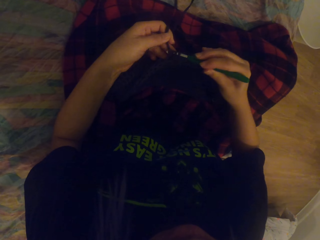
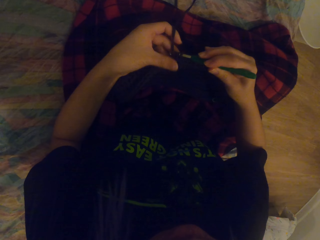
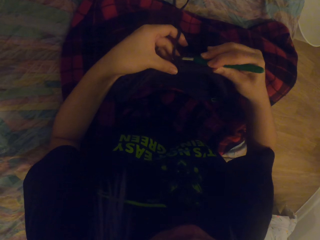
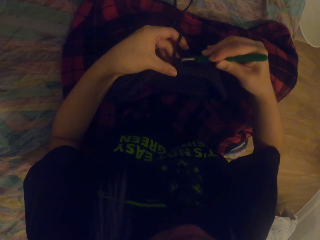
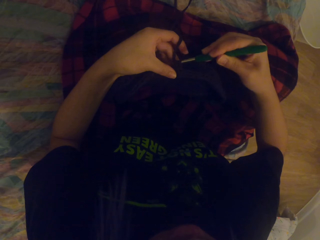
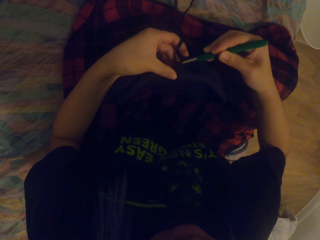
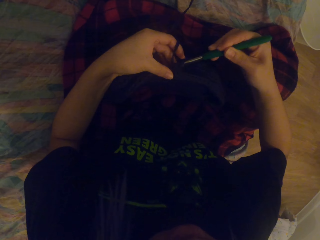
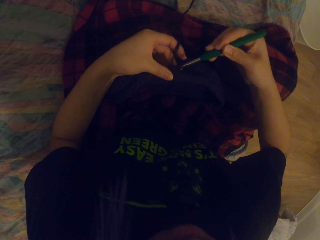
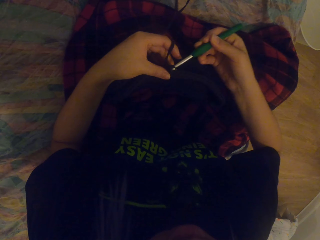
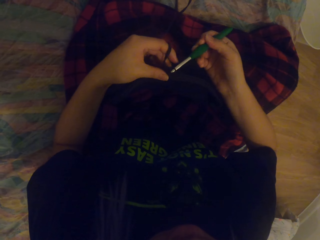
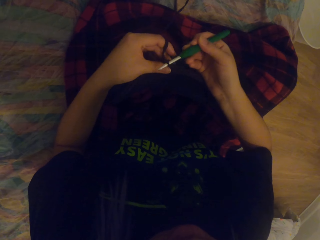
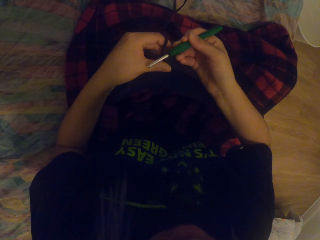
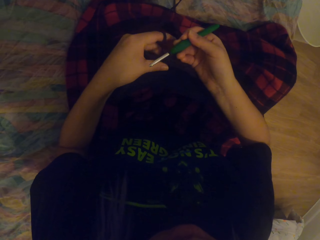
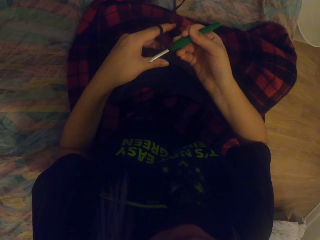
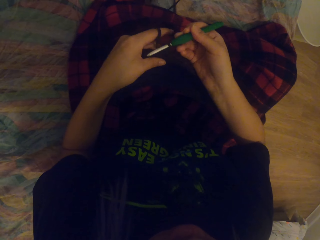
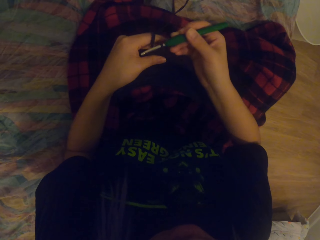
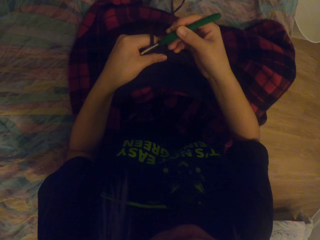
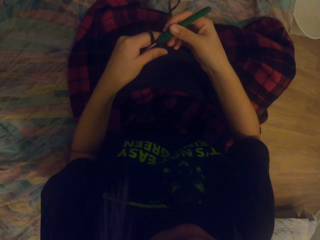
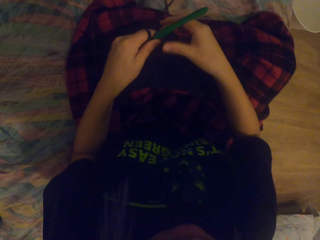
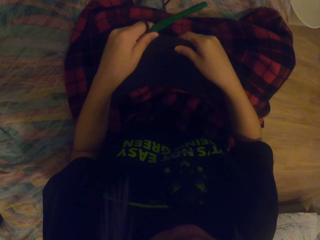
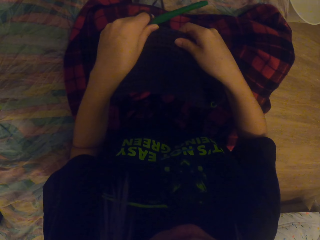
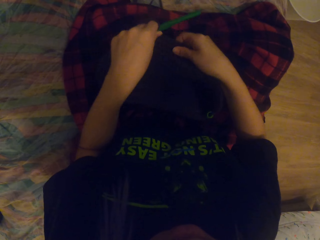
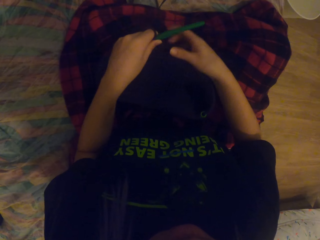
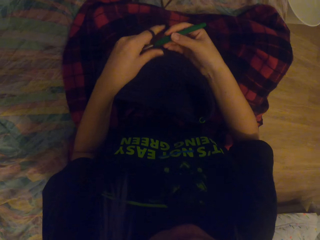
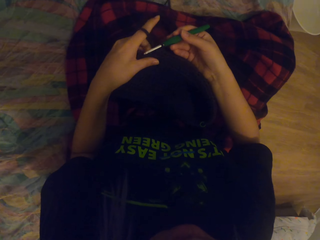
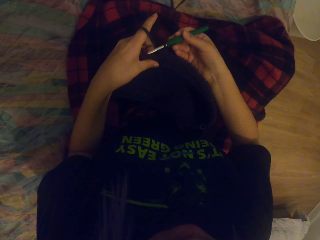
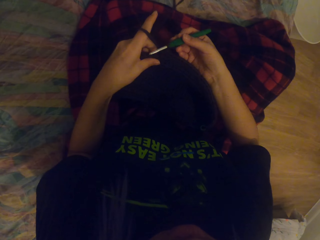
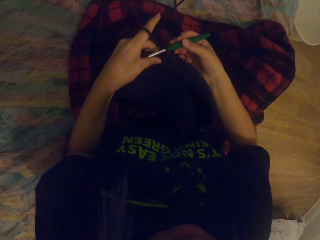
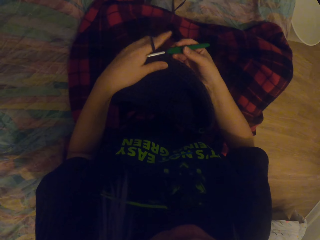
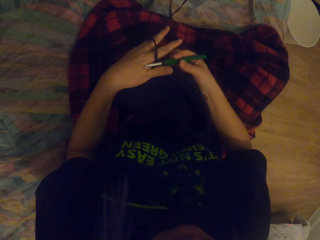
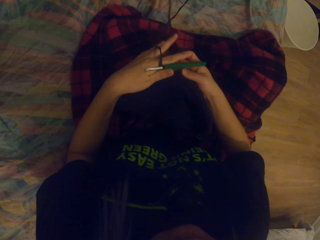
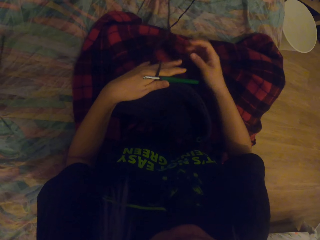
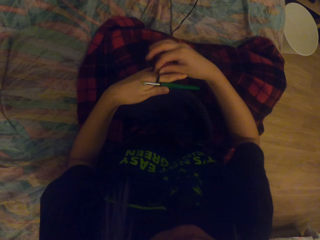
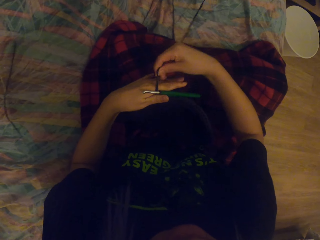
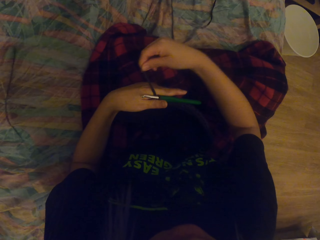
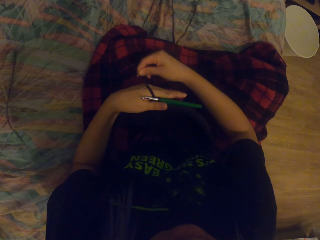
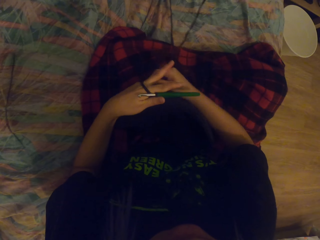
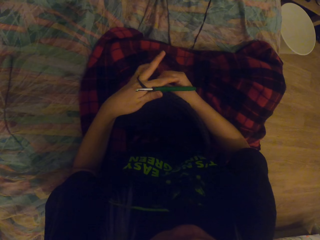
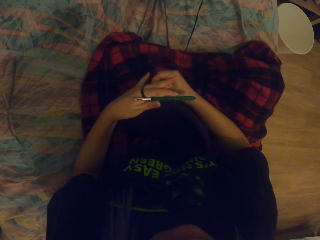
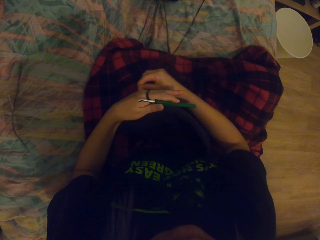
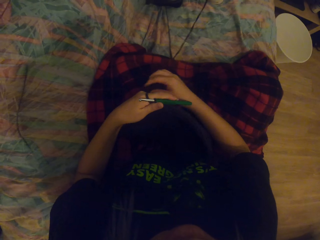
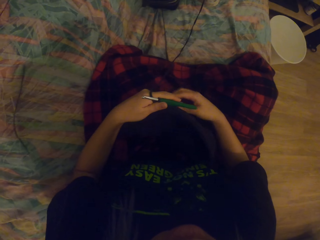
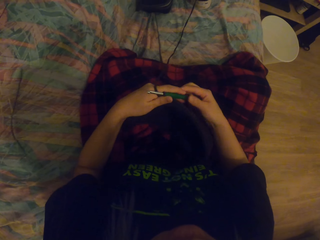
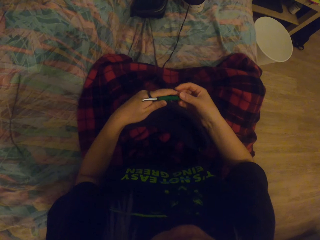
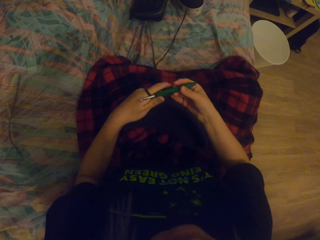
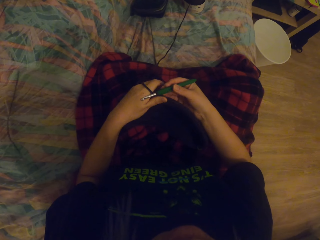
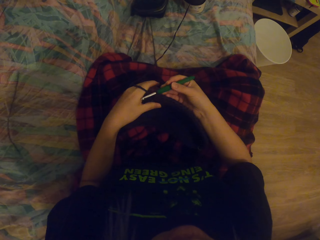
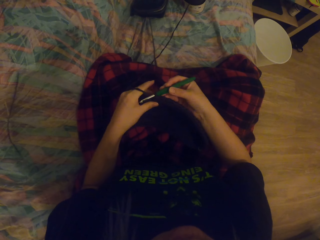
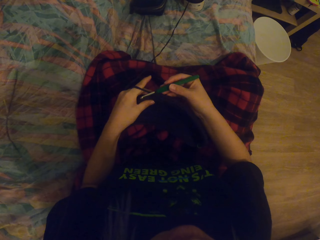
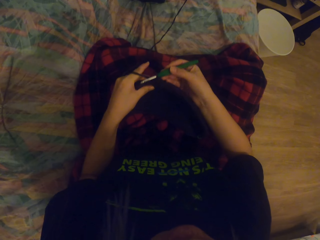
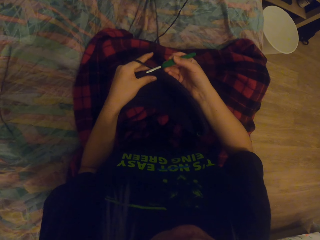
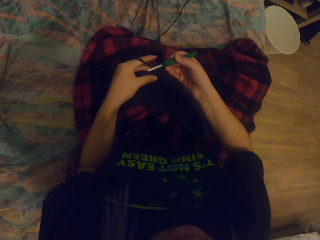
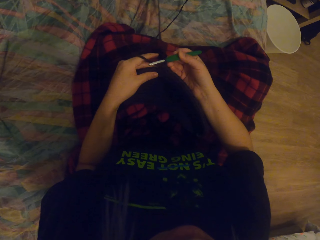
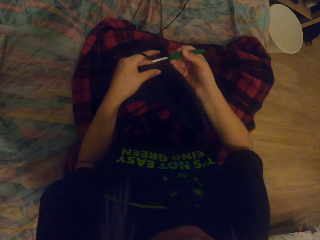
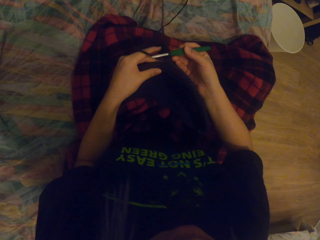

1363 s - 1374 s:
The camera wearer pulls out the thread. She holds the crochet with the left hand. She rolls the thread with the right hand on the left hand, around her fingers.

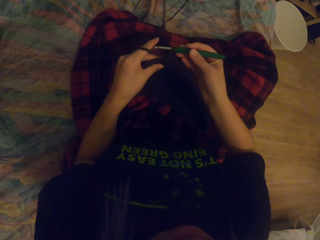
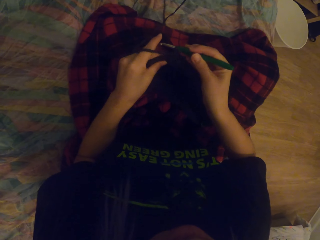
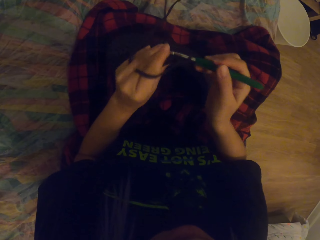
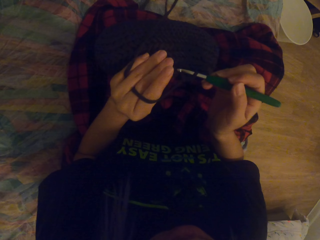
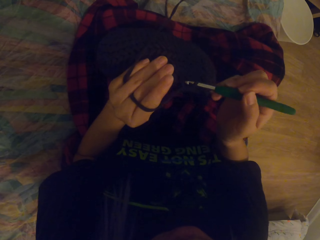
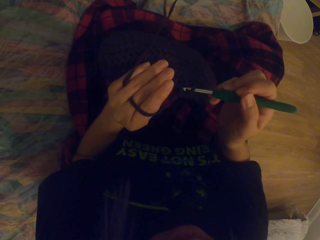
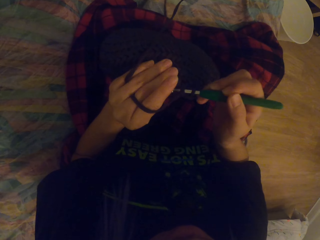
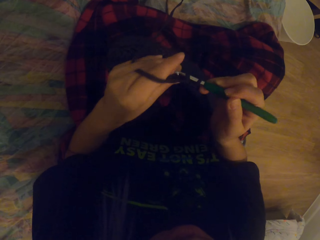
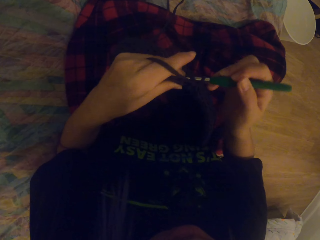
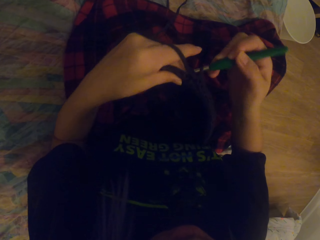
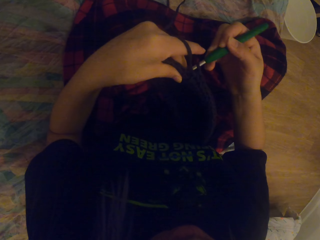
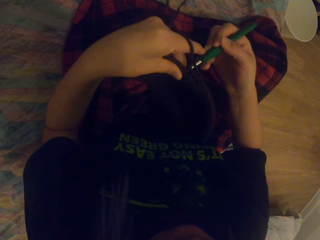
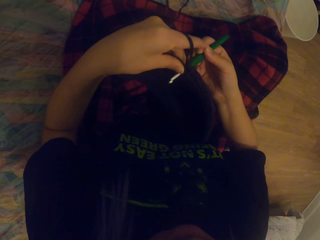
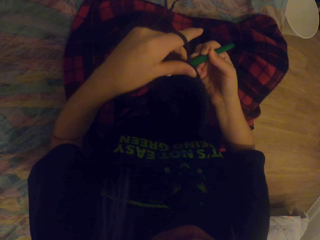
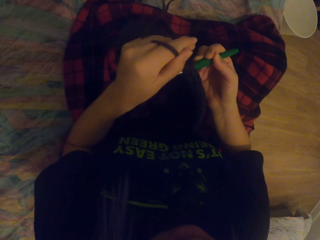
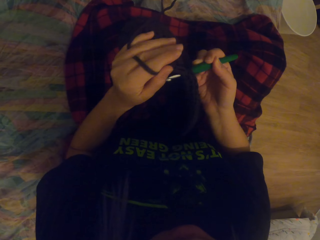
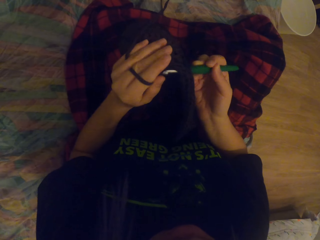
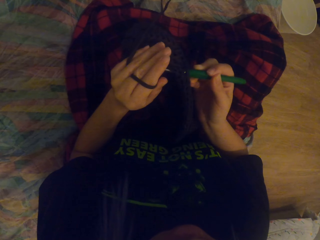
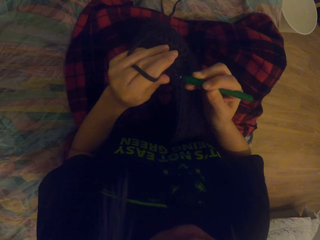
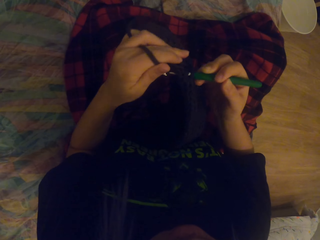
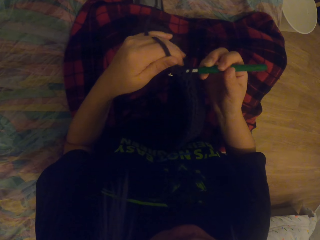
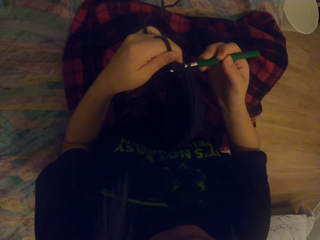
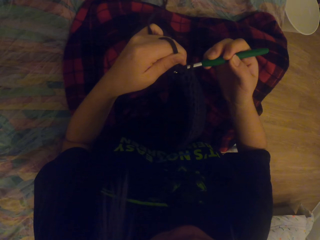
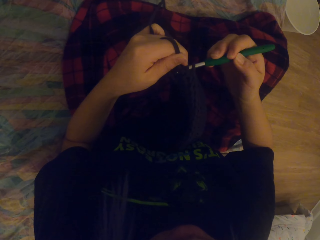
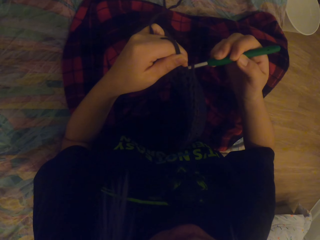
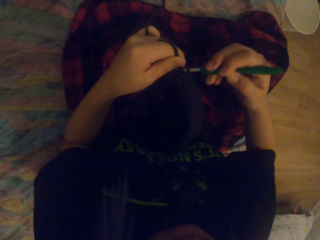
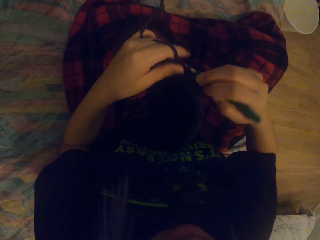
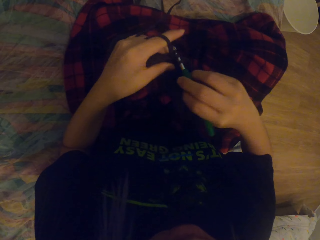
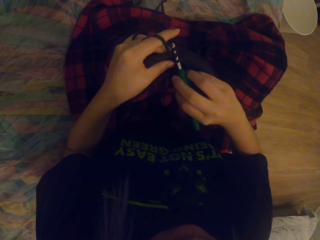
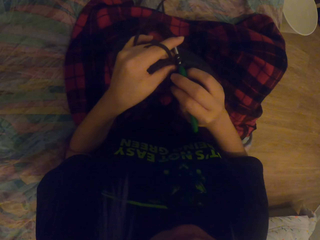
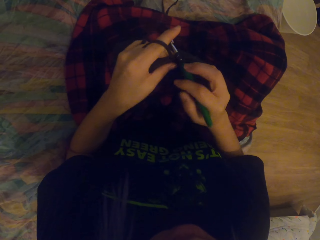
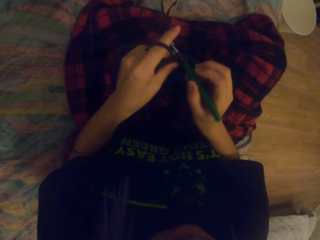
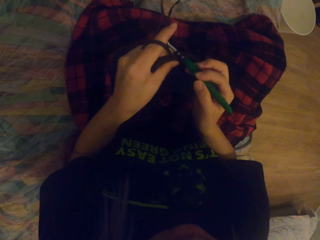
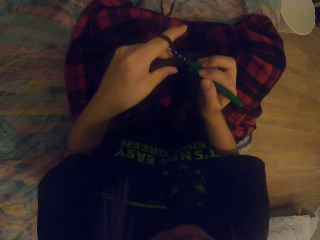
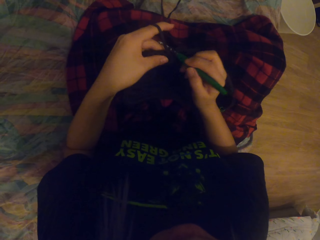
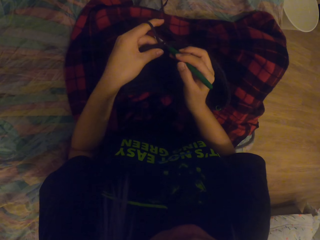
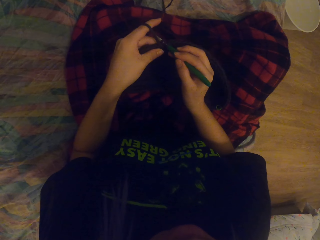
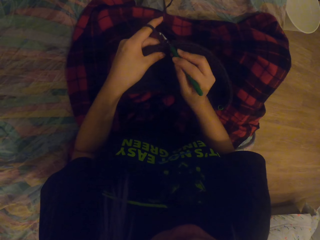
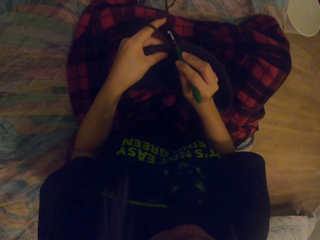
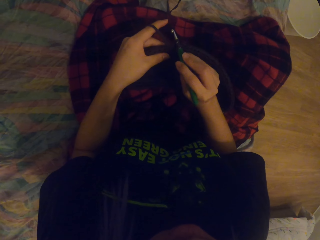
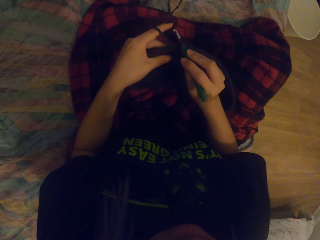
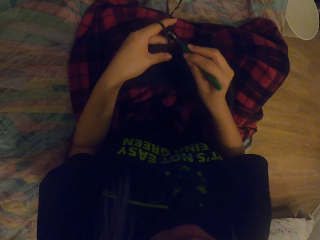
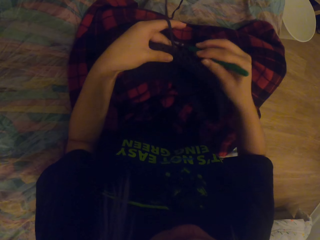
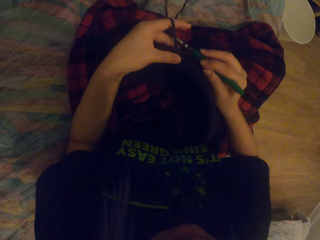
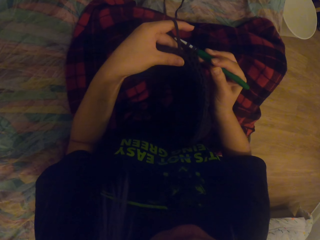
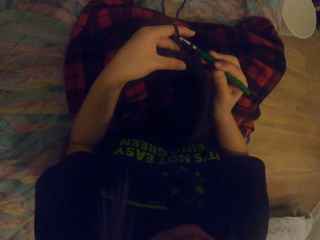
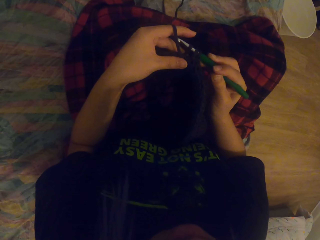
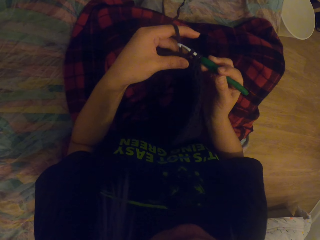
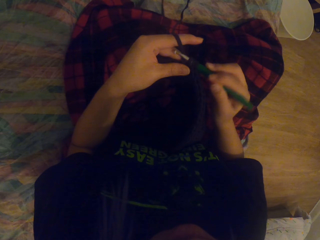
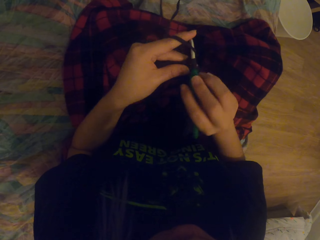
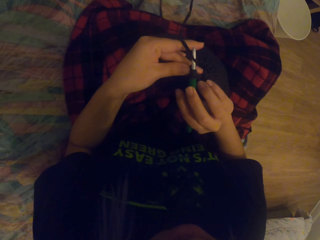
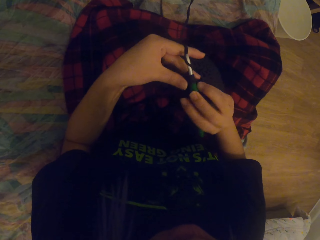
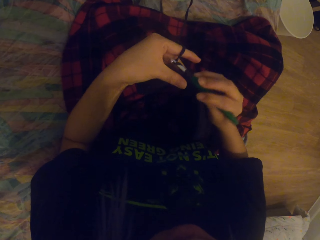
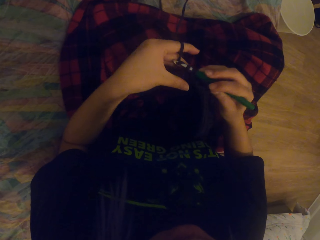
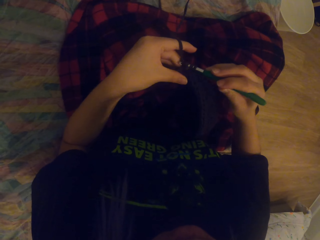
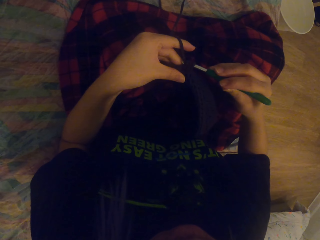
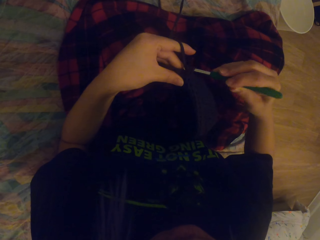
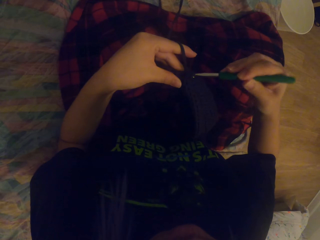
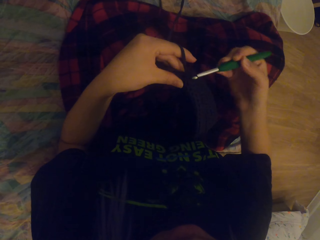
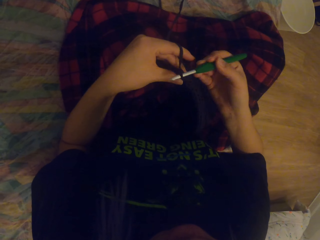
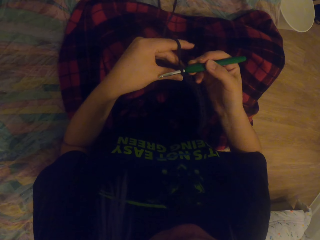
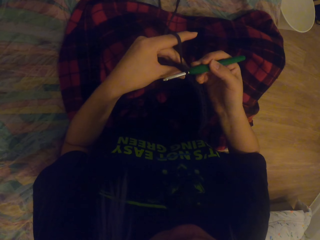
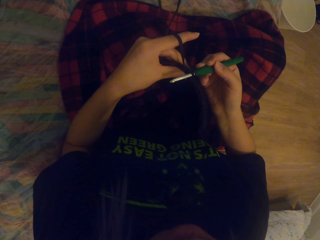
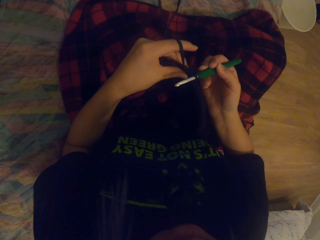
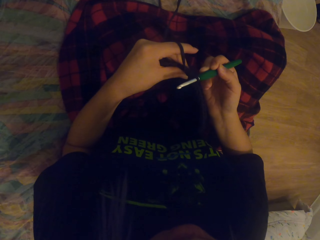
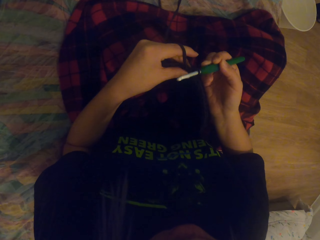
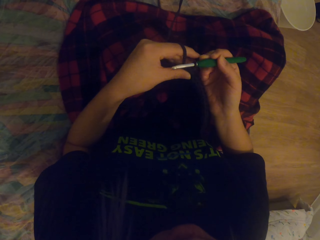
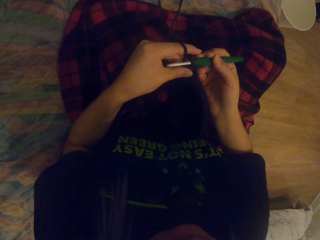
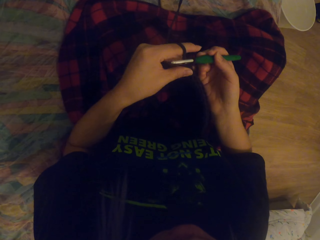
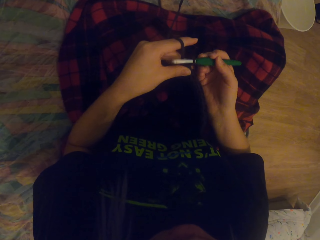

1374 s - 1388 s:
The camera wearer turns the crocheted yarn or thread. They crochet the yarn with a crochet hook. They pull out the thread. They crochet the thread in, and crochet the thread out.
